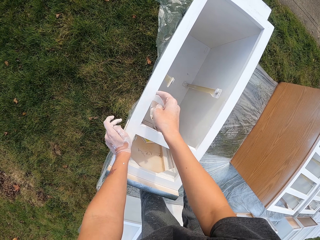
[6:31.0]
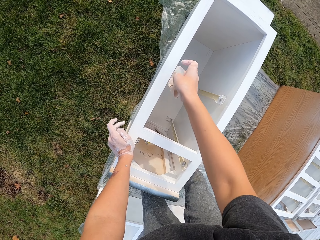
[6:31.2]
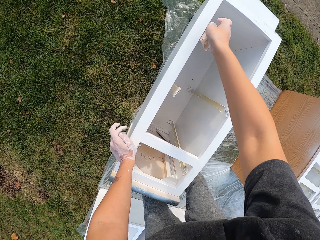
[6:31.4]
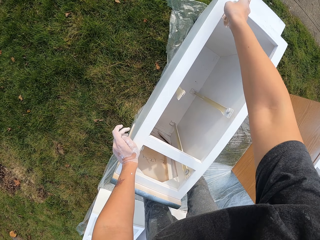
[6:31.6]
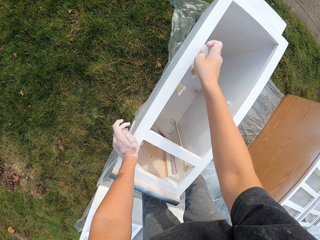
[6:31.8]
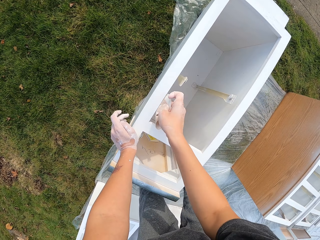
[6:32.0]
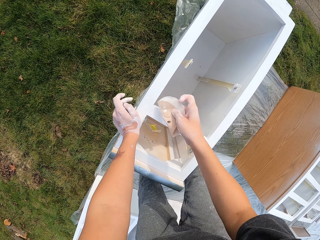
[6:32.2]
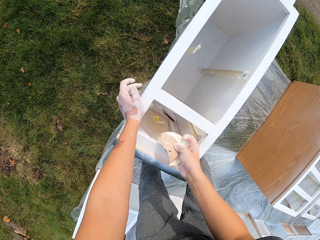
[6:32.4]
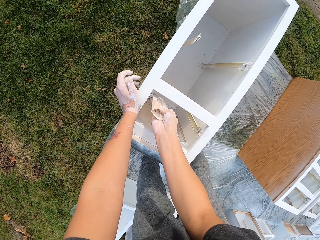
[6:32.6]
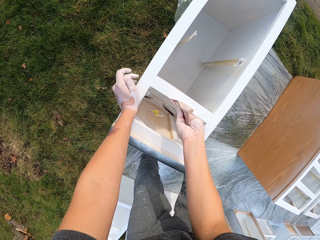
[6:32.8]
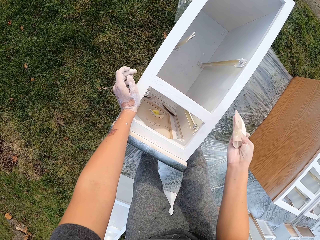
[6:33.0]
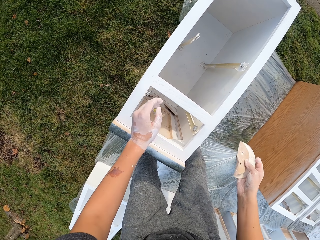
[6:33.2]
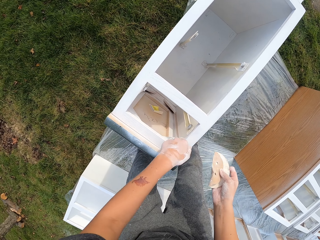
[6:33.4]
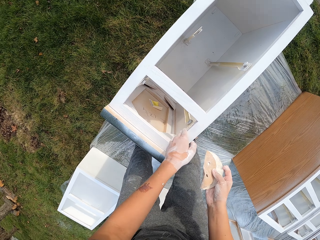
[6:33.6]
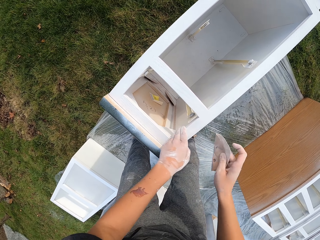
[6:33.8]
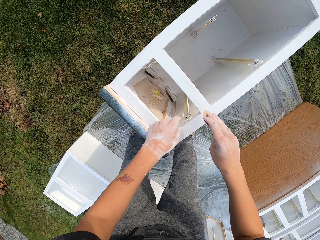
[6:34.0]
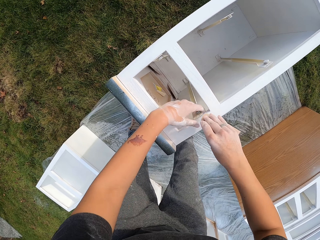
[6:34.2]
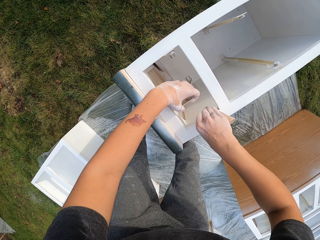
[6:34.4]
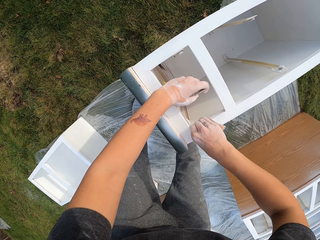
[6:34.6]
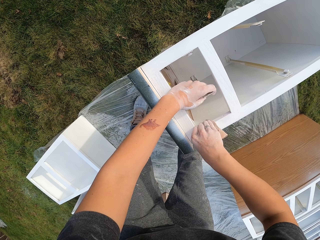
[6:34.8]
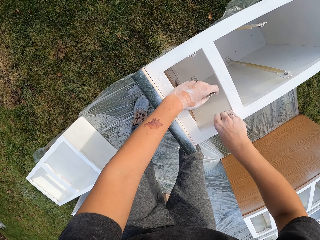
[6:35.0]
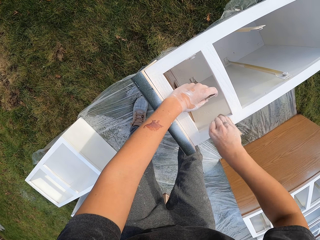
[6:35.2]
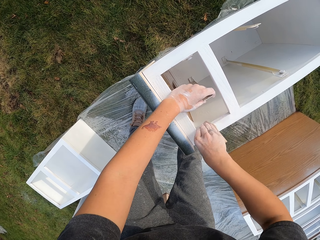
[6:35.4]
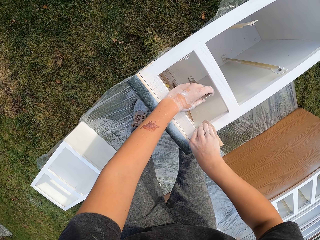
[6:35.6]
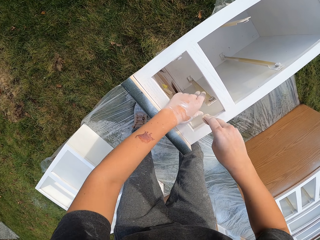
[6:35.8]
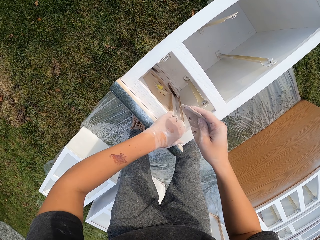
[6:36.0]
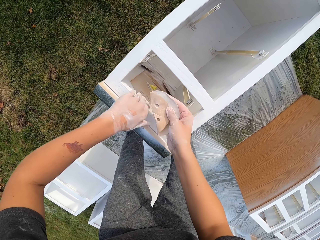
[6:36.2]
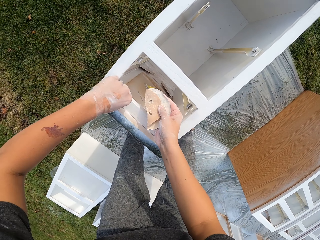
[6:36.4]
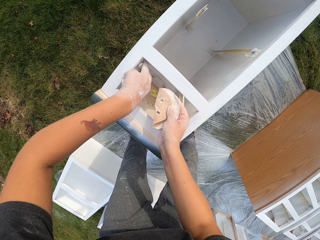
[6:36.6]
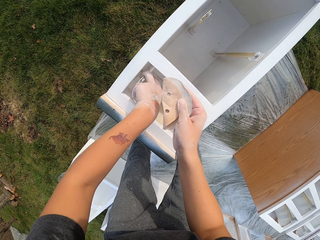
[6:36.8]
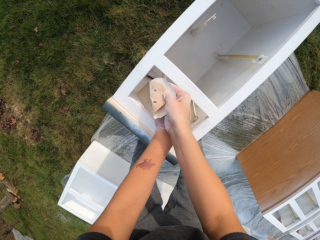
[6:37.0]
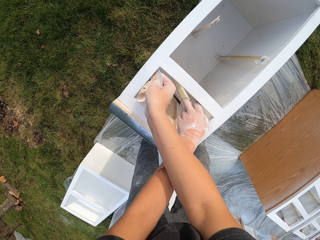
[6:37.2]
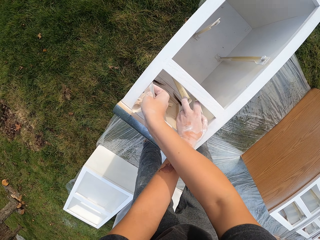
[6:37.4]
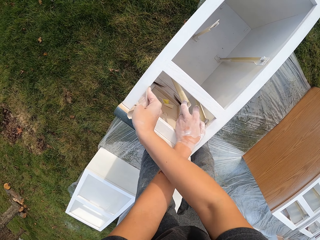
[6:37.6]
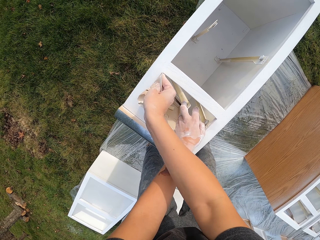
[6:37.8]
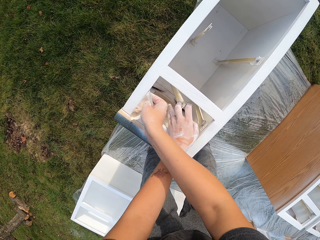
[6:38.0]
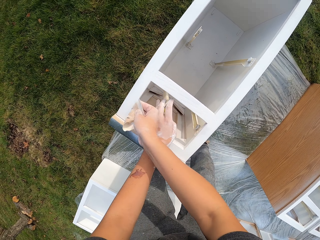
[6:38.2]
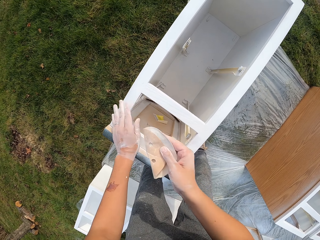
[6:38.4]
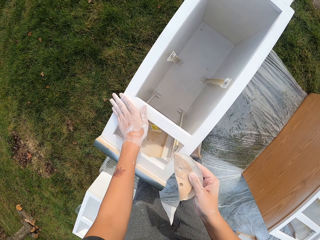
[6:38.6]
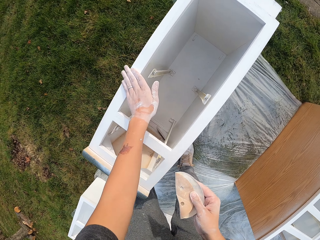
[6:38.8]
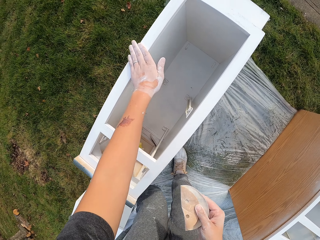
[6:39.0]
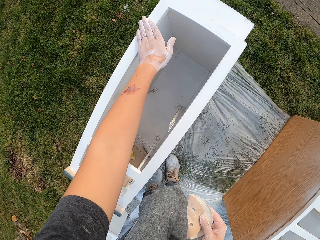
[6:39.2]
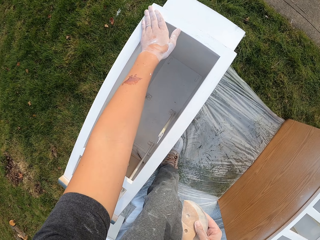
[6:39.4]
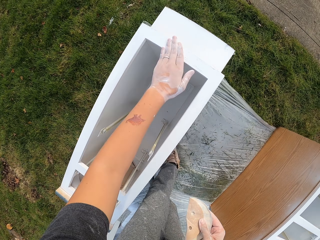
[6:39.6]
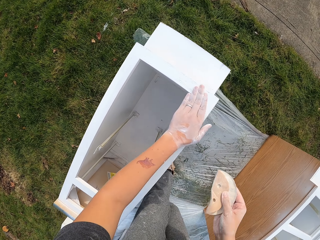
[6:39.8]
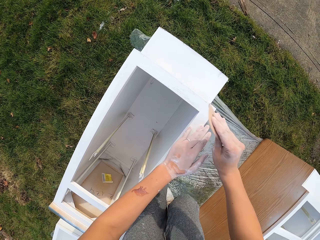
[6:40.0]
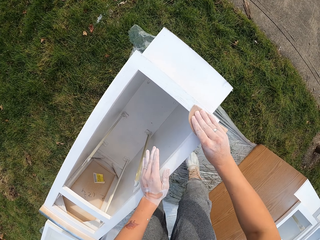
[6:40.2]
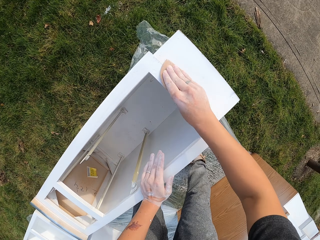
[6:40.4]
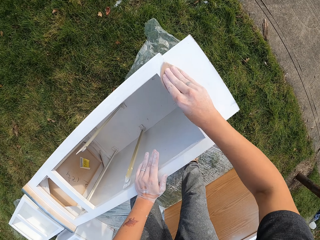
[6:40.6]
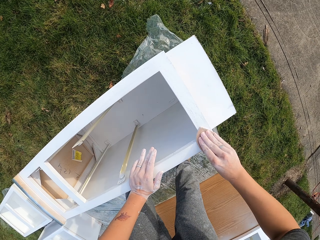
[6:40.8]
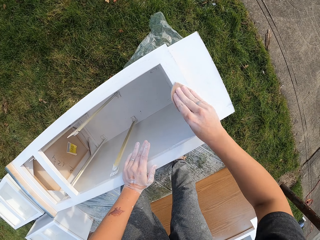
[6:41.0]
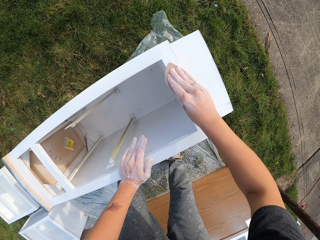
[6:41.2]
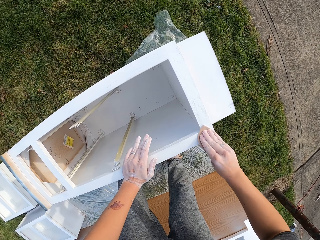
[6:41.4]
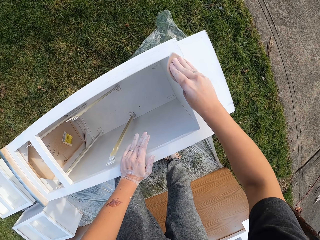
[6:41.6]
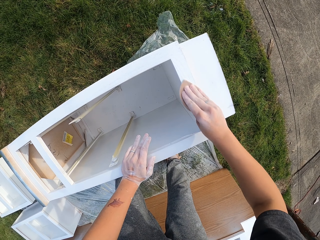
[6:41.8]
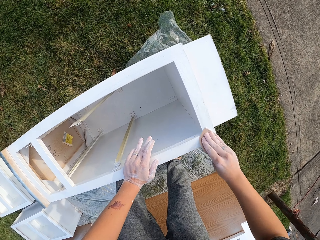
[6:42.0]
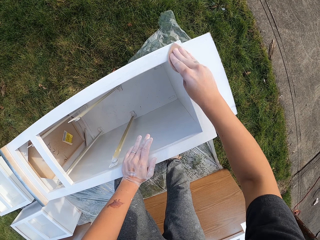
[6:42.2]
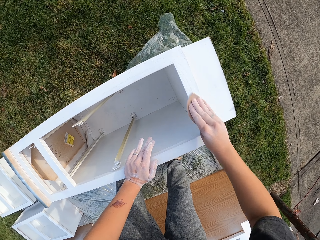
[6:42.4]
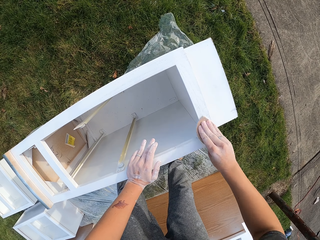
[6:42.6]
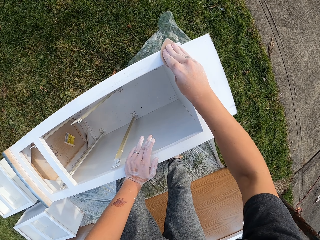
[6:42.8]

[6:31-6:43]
The camera wearer lifts the sandpaper. They smoothen a structure or drawer with the sandpaper. They hold the structure. They smoothen the structure with the sandpaper. They move both hands. They wipe the drawer with the hand. They pull something. They smoothen the structure with the sandpaper. They move both hands. They wipe the drawer with the hand. They touch the structure with the left hand. They smoothen the structure with the sandpaper.

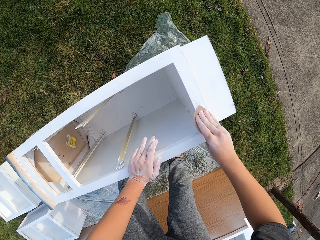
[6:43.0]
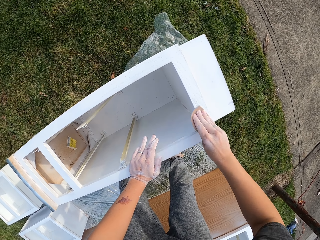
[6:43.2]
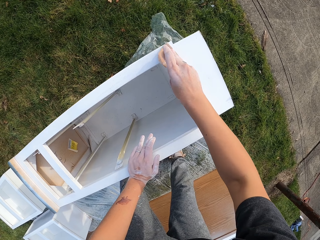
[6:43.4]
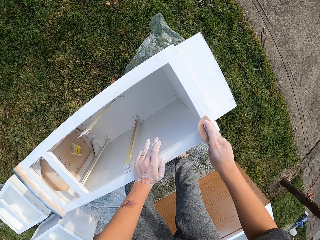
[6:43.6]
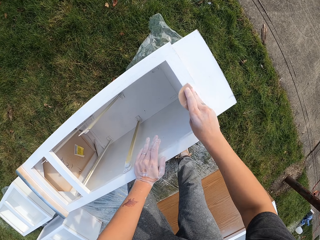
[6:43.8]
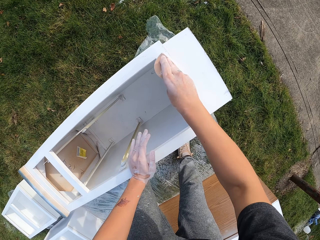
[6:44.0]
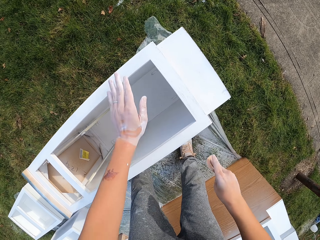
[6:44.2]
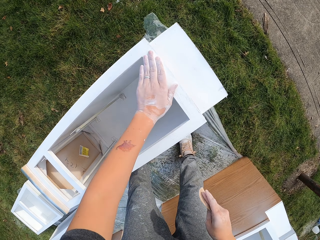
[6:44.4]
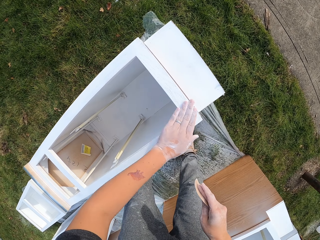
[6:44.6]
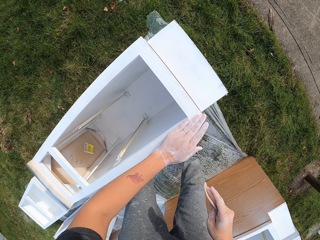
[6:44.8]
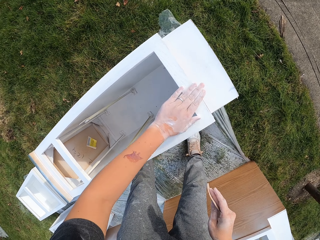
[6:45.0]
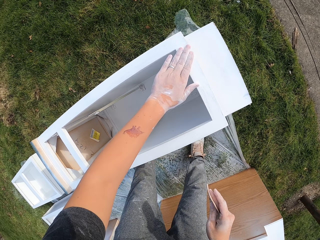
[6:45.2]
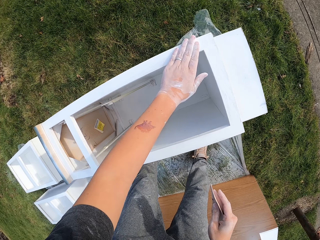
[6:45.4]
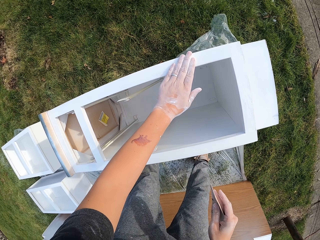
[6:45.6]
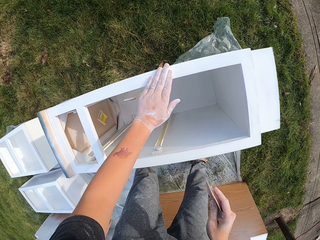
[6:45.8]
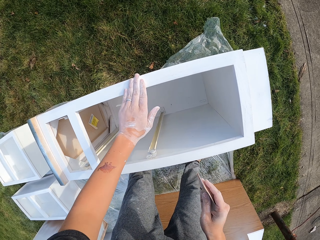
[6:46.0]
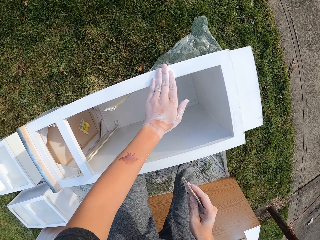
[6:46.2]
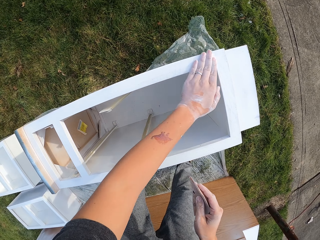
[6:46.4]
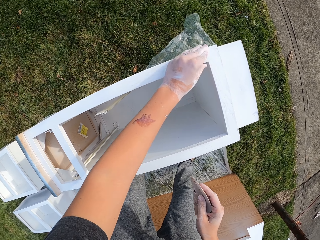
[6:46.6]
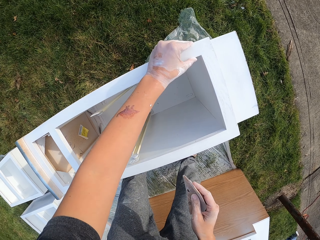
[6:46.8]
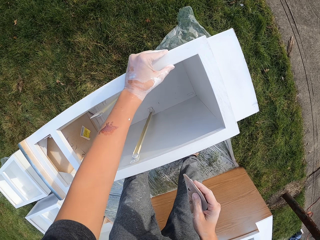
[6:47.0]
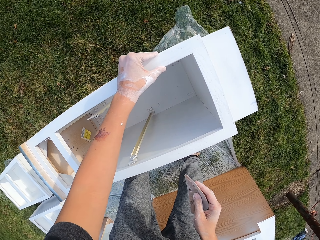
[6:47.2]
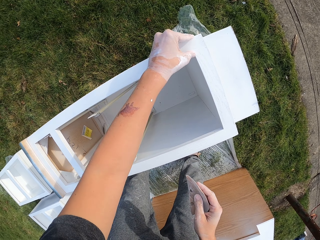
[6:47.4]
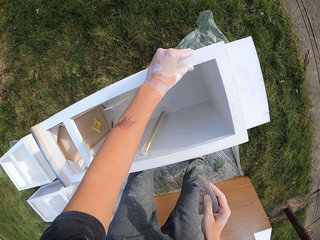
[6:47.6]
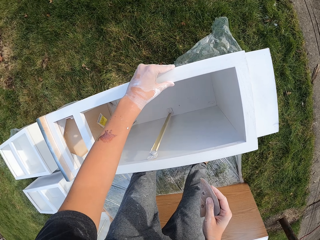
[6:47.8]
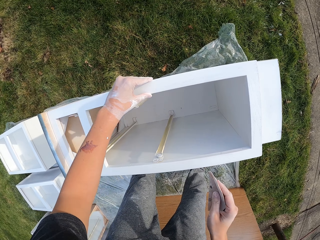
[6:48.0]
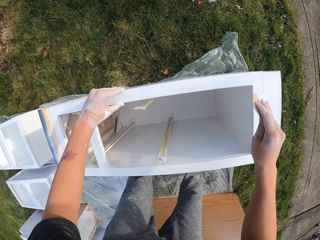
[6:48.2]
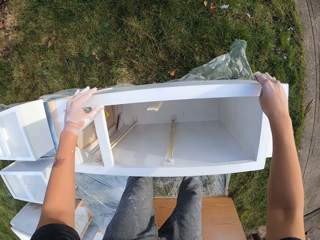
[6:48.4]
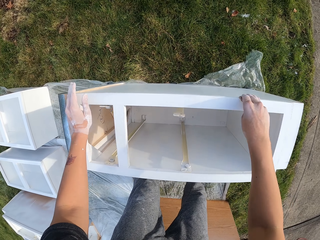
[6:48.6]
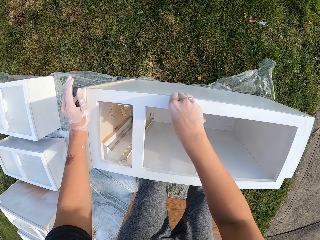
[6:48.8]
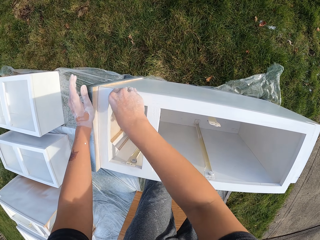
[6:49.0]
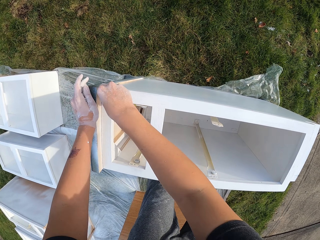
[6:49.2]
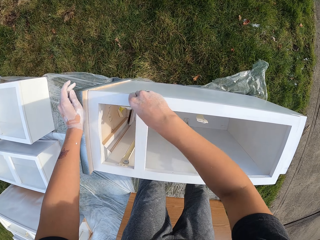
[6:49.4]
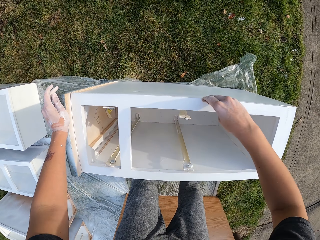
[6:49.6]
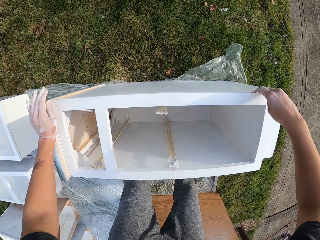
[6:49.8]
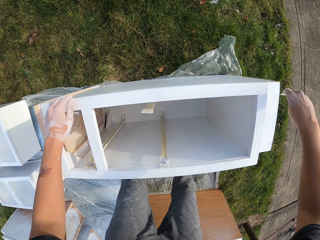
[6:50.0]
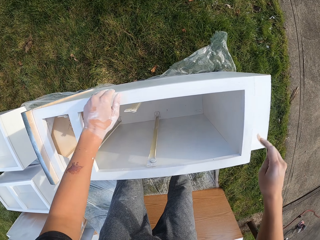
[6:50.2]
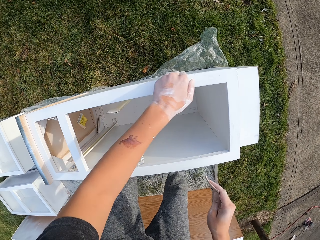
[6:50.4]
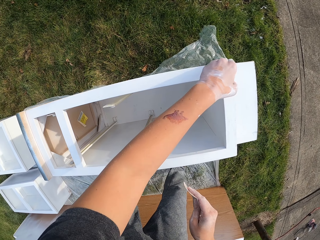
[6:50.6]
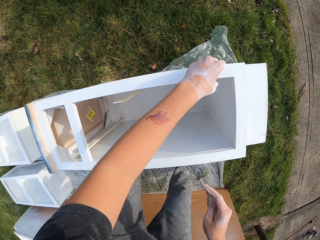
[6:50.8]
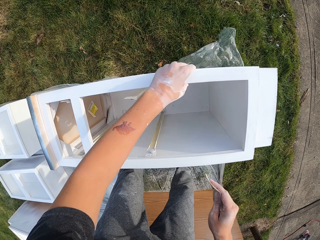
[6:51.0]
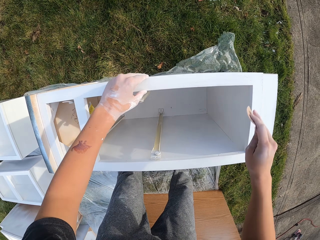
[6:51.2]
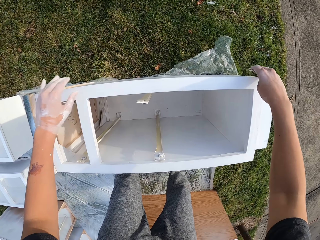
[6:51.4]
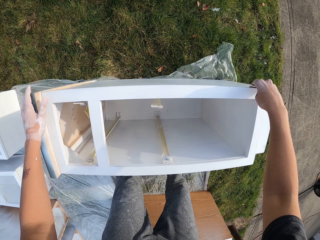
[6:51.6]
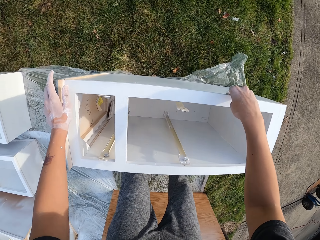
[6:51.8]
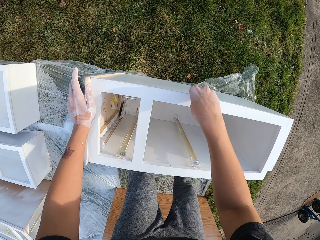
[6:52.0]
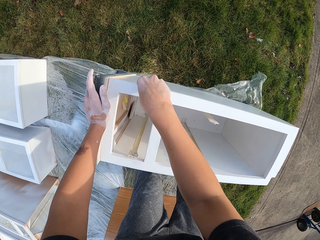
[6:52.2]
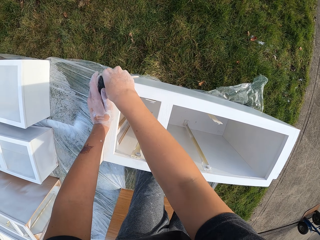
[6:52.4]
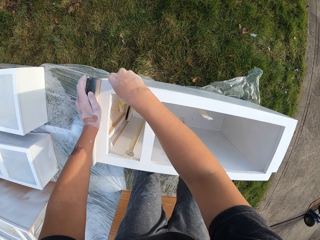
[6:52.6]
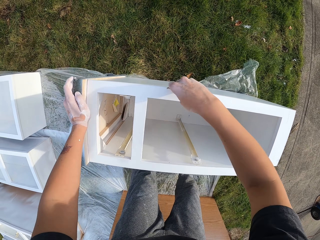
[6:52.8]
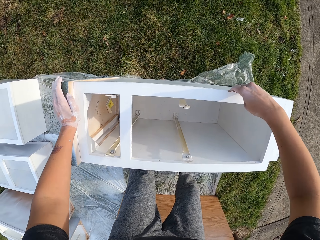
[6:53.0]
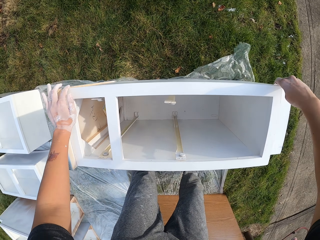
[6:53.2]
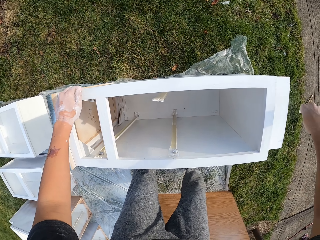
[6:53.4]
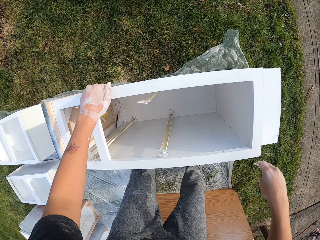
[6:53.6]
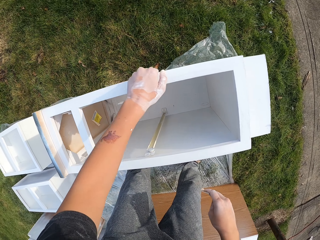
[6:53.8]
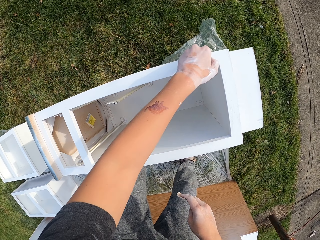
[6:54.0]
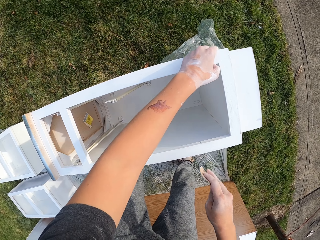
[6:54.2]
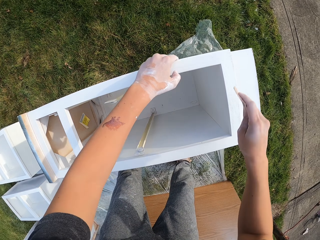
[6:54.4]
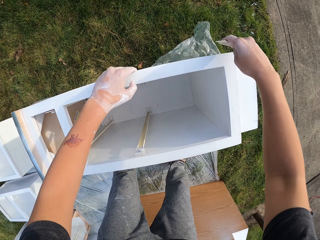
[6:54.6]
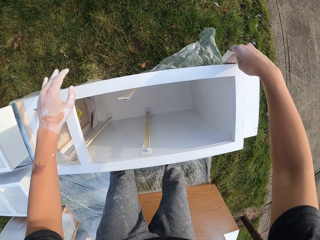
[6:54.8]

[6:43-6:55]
The camera wearer touches the structure or drawer with the left hand. They wipe the drawer with the hand. They lift the sandpaper. They smoothen the structure with the sandpaper. They touch the structure with the left hand. They wipe the drawer with the hand. They smoothen the structure with the sandpaper. They touch the structure with the left hand. They wipe the drawer with the hand.
